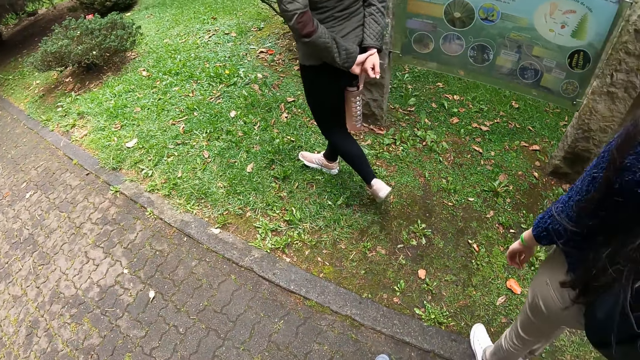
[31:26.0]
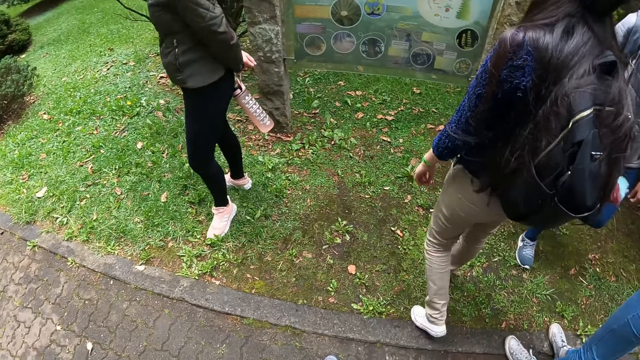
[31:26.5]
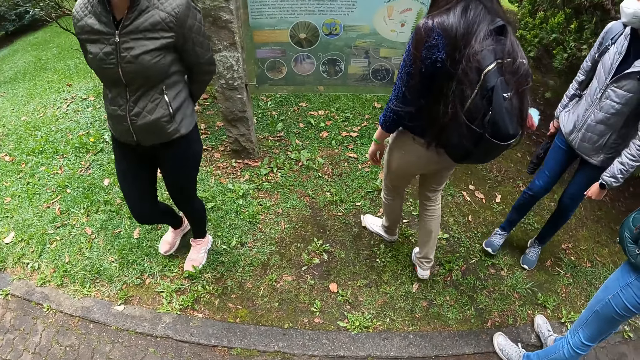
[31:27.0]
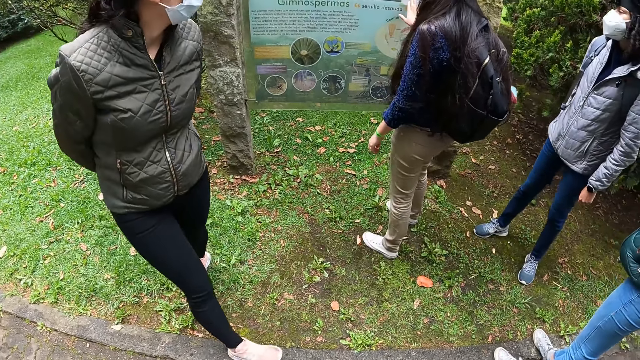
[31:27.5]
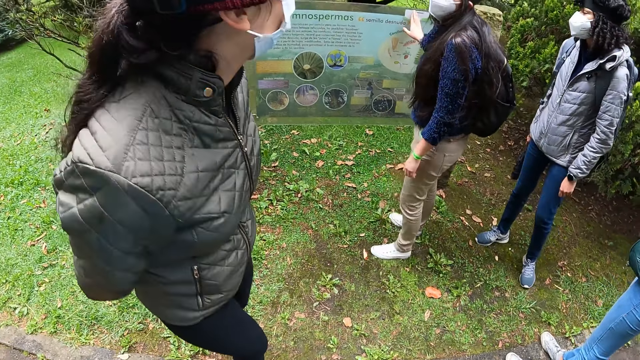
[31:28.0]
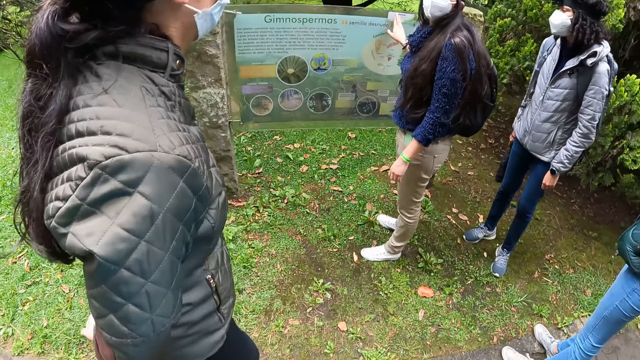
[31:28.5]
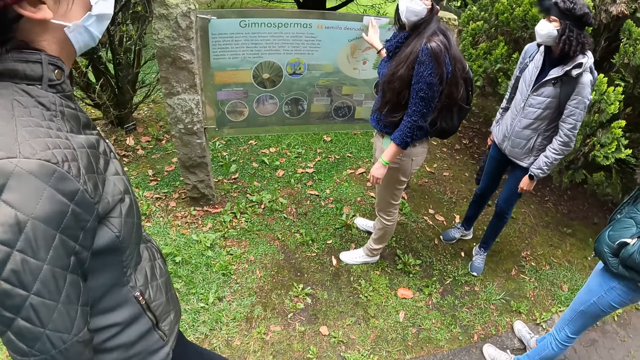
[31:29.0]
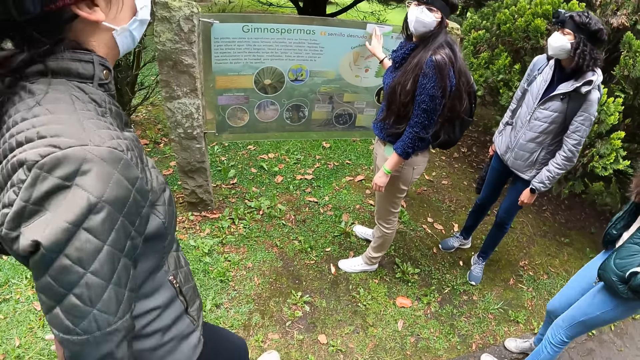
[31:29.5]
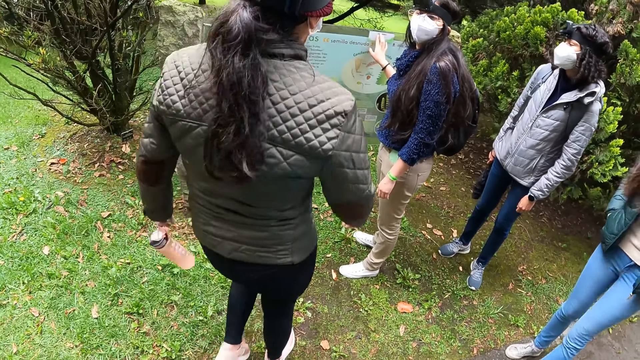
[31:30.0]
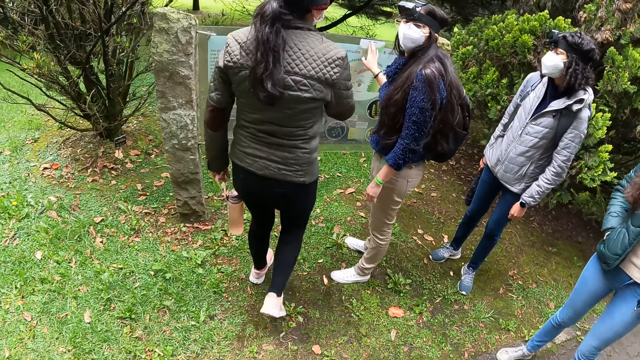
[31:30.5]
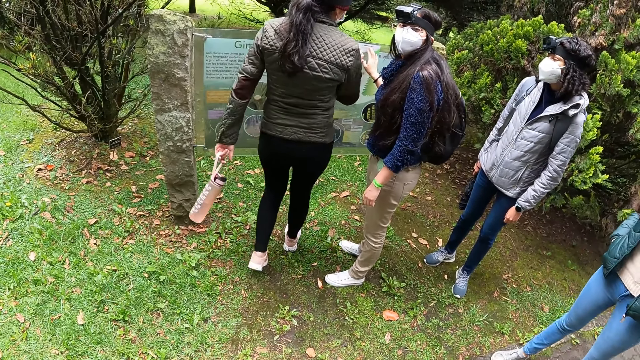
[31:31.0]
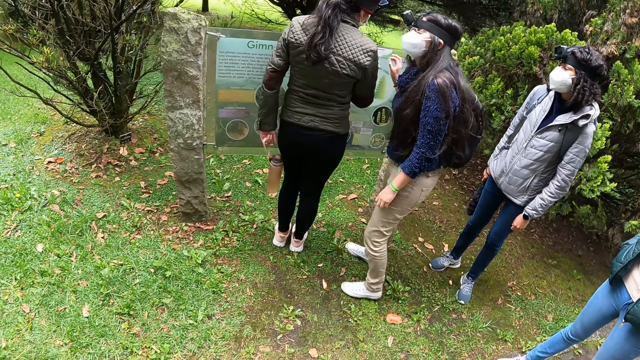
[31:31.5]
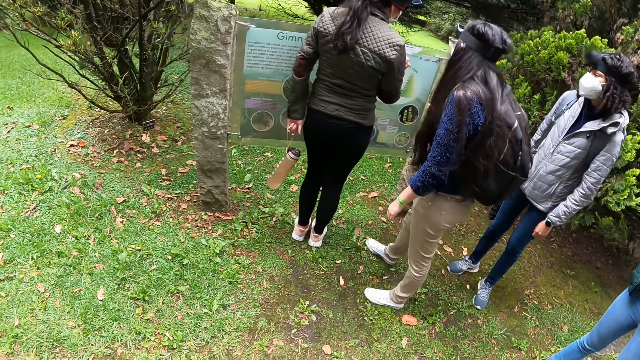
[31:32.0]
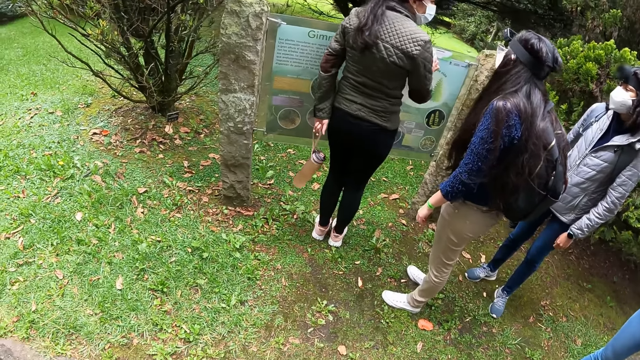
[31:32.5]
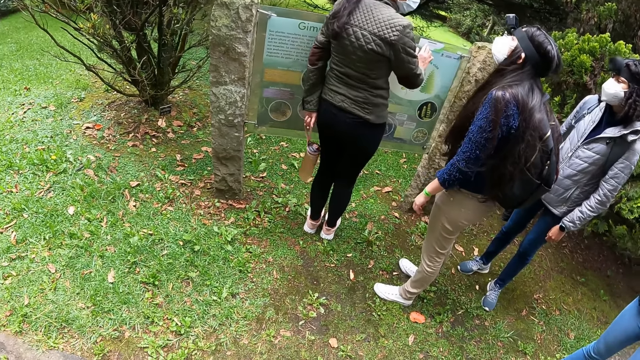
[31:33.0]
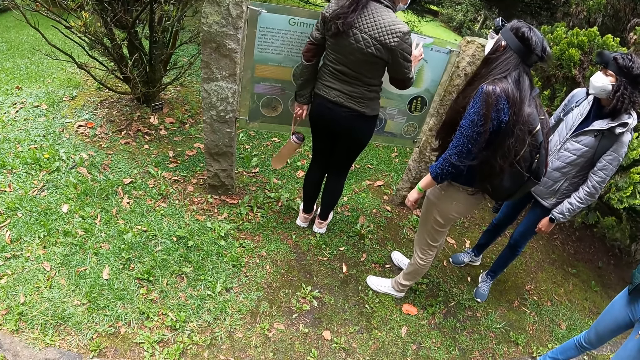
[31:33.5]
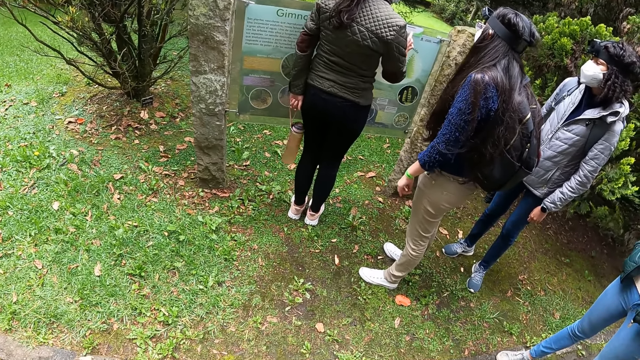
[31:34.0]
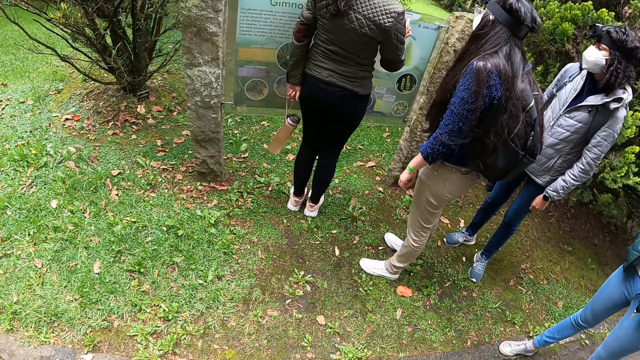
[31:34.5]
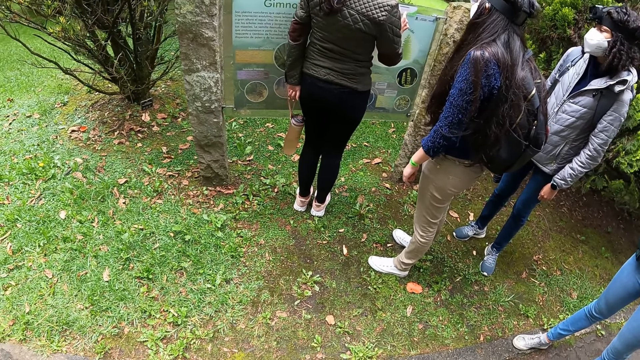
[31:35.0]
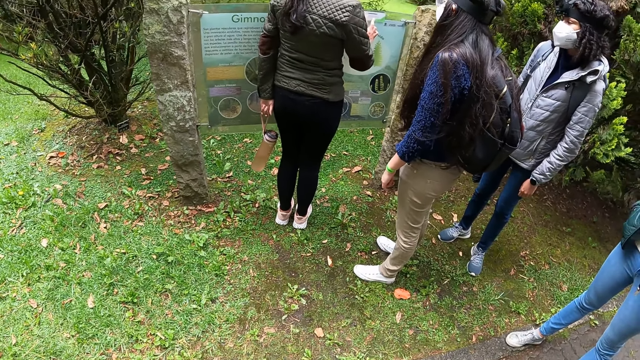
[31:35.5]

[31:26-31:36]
A lady moves closer to the plaque sign, touches the poster with her right hand, and converses with the camera wearer. Another lady moves closer to the plaque sign and touches the poster with her right hand. The other lady converses with the first lady.

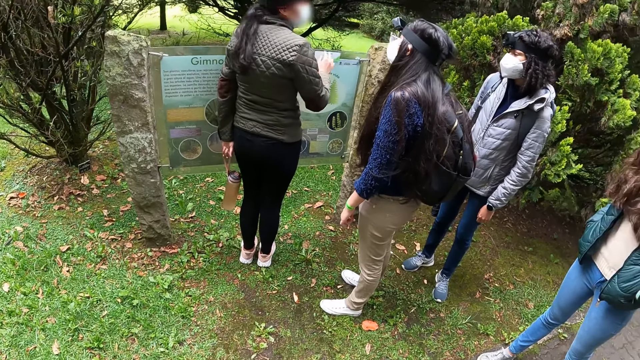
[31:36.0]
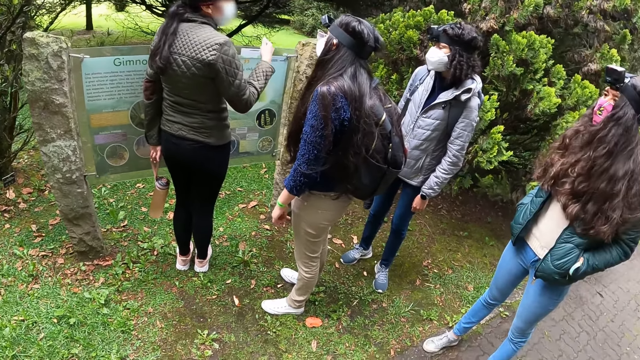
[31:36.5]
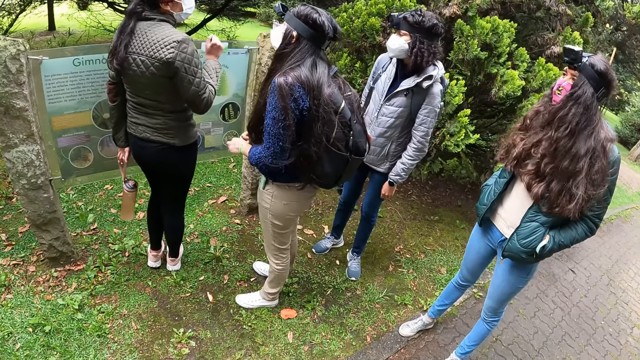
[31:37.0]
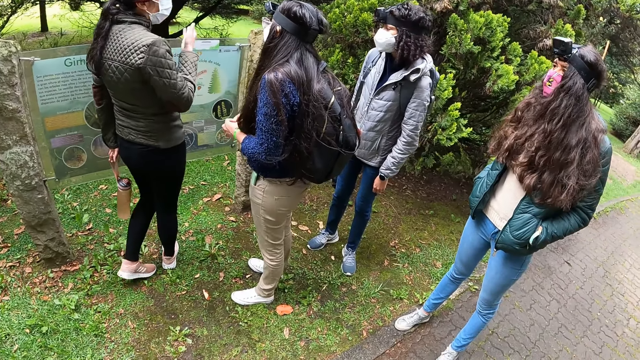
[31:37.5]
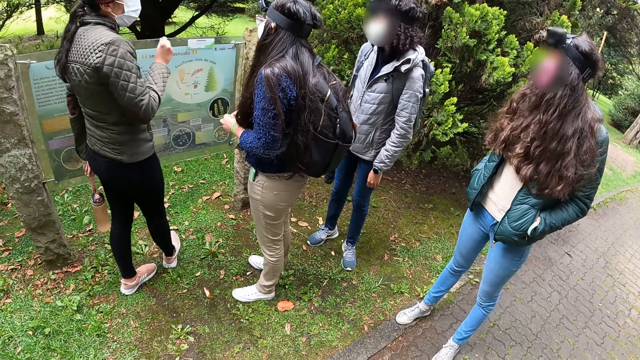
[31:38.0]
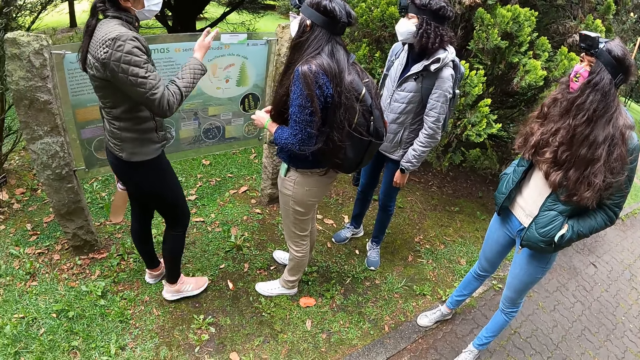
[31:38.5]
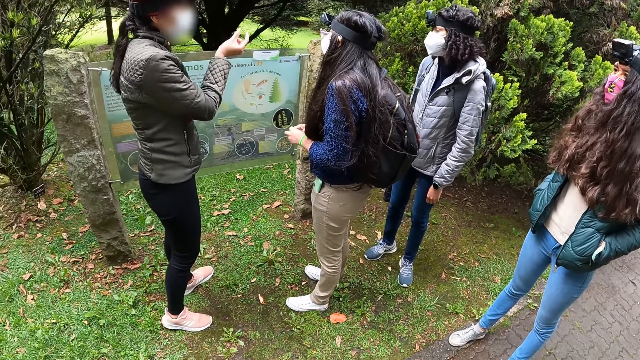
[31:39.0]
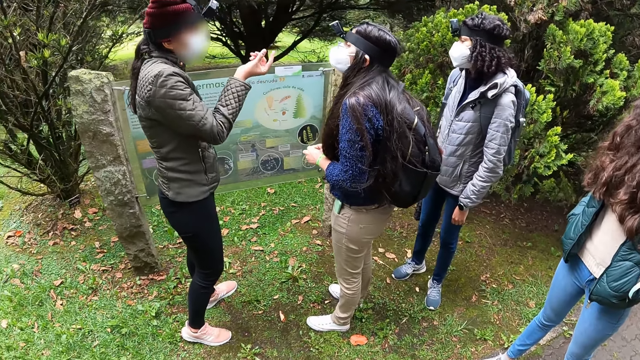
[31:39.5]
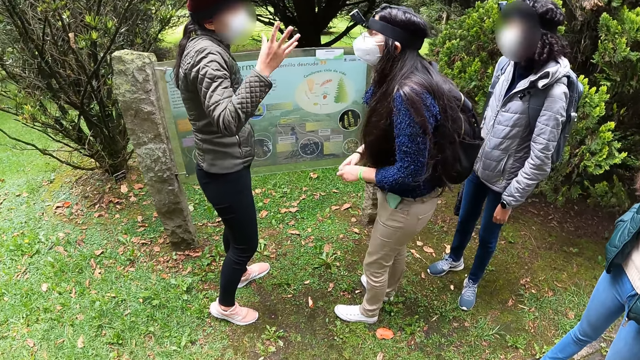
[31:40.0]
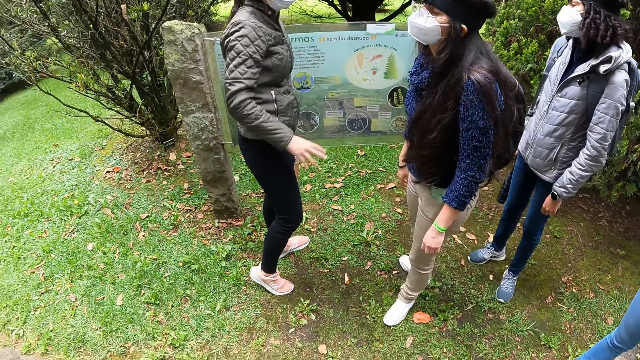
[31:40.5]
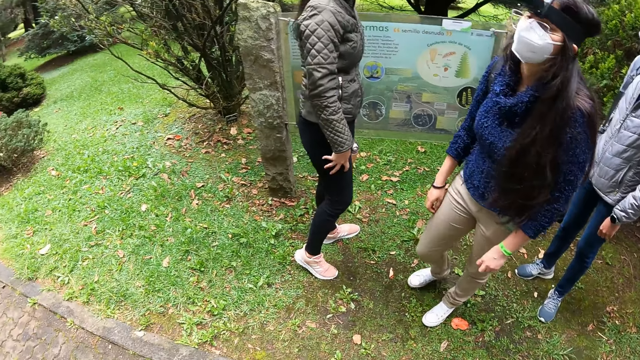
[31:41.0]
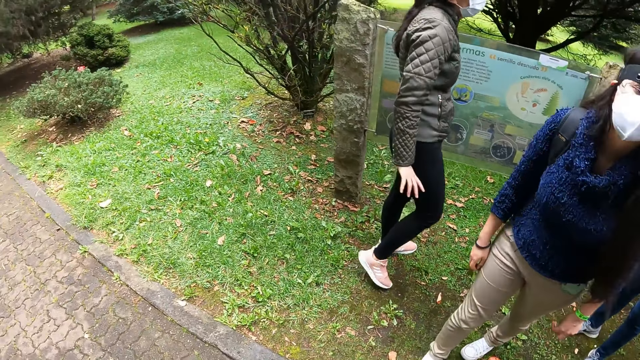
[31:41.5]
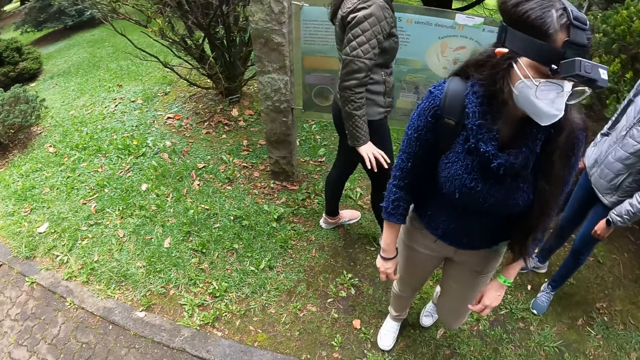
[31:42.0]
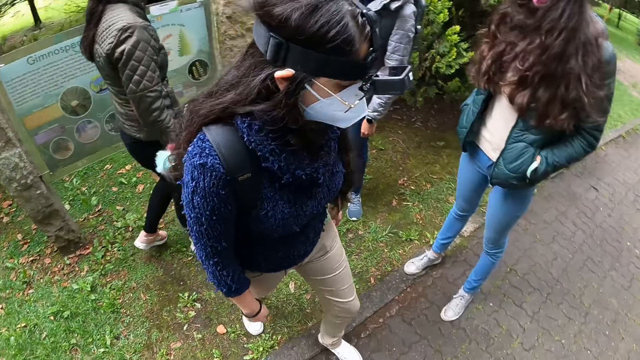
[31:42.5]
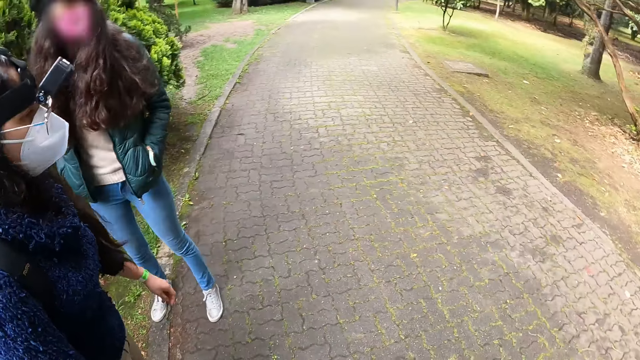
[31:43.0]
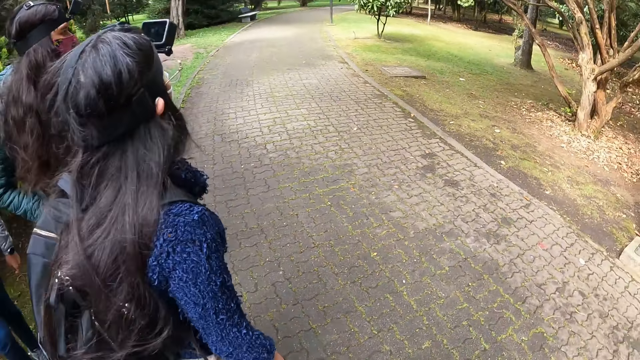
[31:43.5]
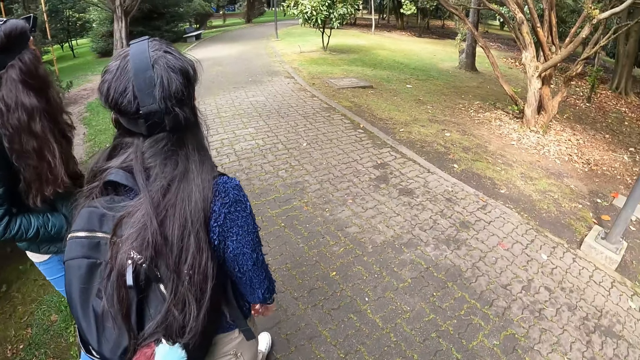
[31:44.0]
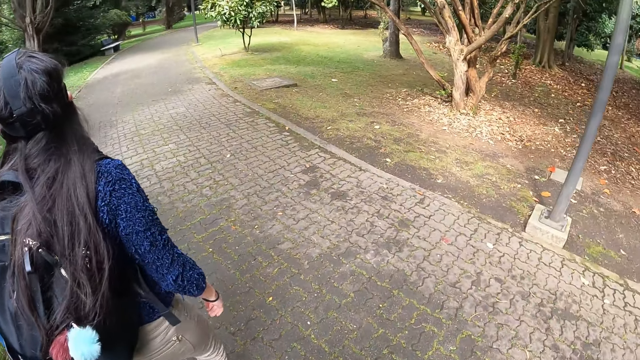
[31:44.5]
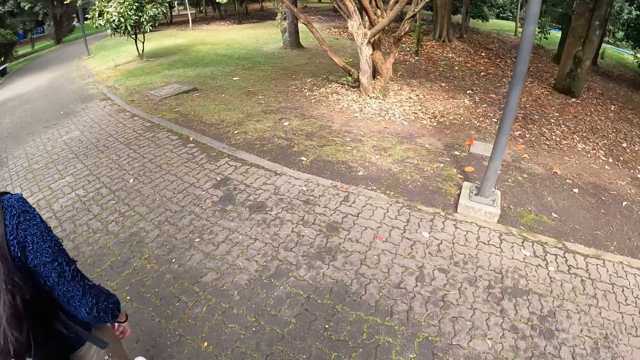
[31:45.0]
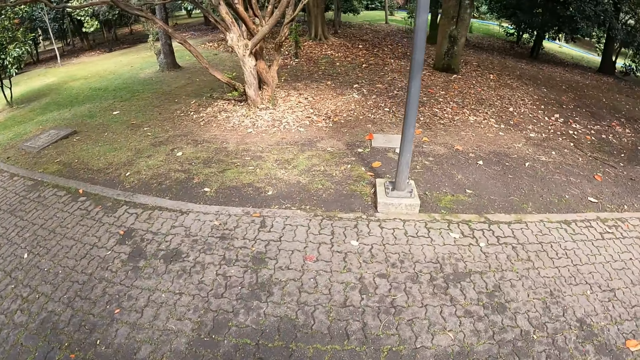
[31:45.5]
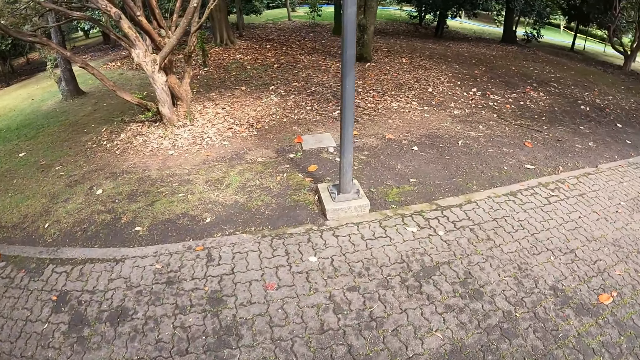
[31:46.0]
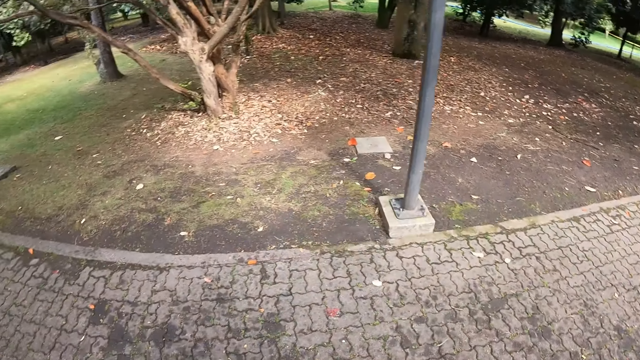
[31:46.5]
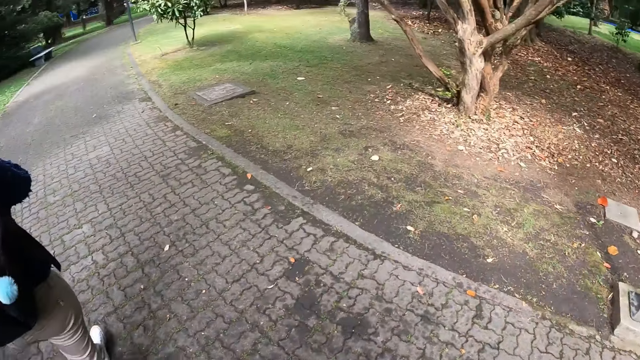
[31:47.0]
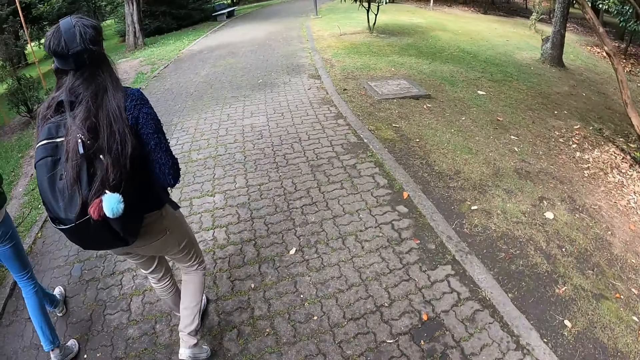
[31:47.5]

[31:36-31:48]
A lady moves her hand. Another lady walks around. A third lady walks around.
